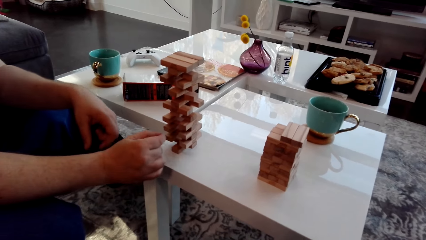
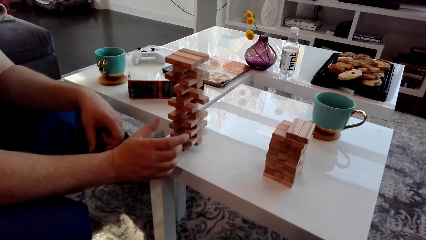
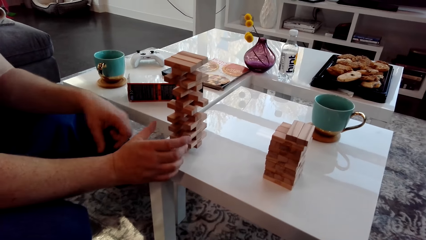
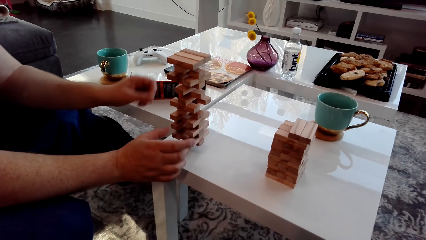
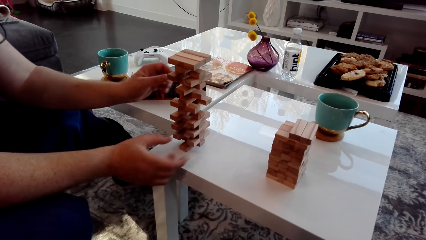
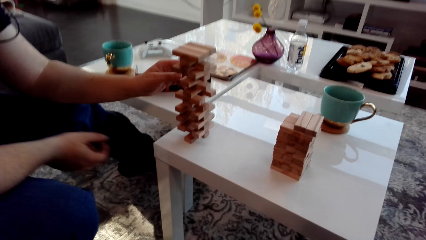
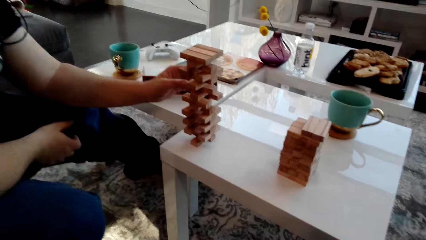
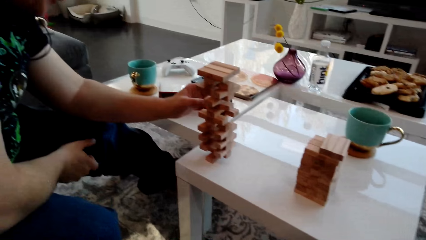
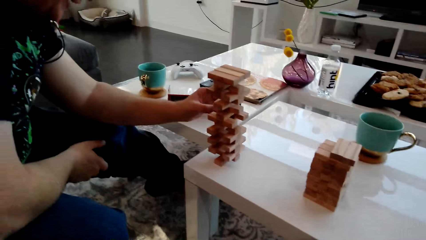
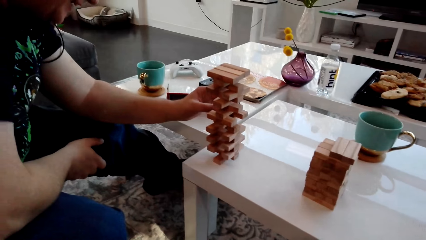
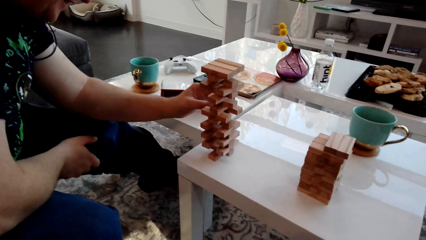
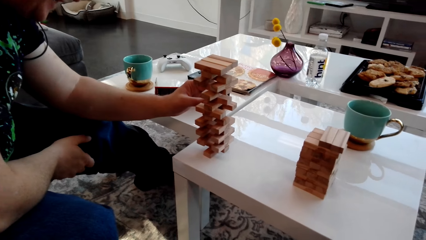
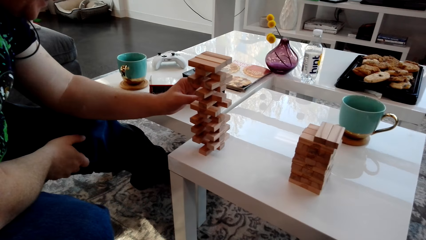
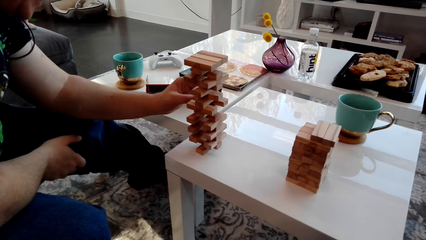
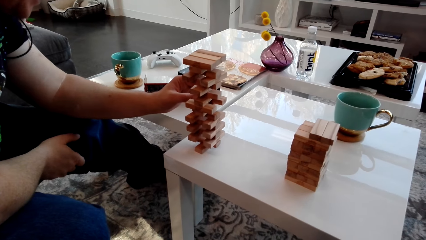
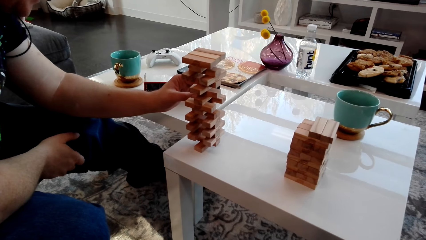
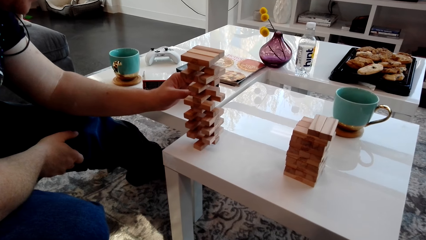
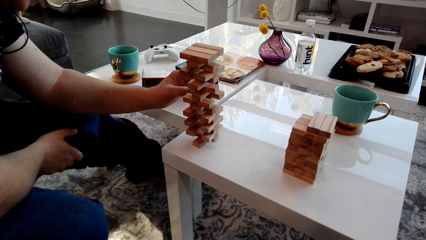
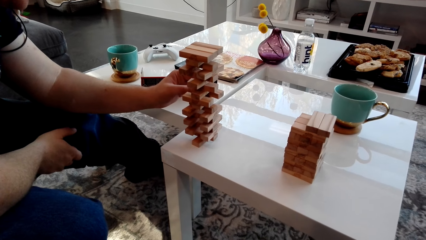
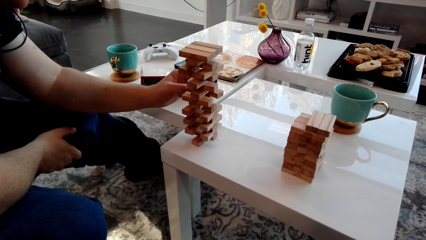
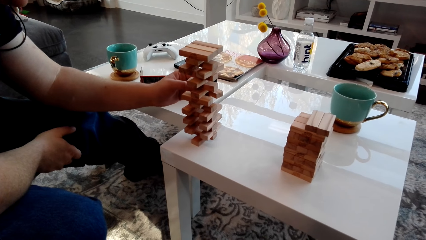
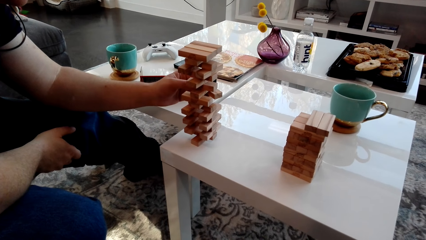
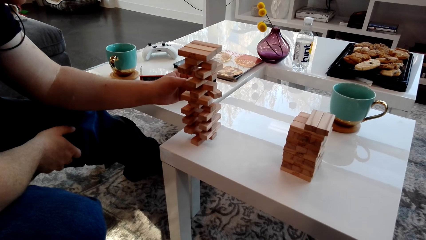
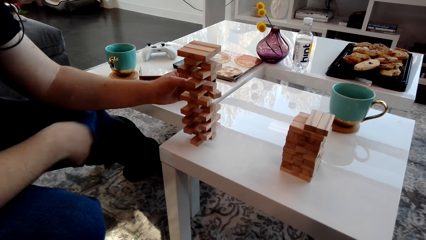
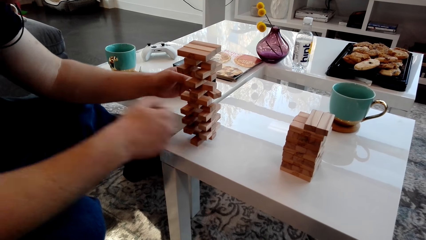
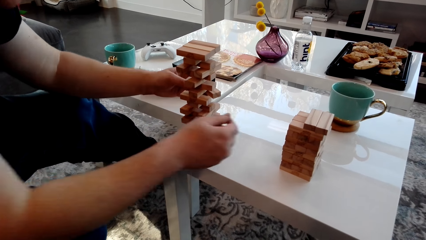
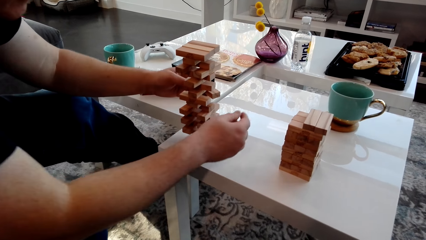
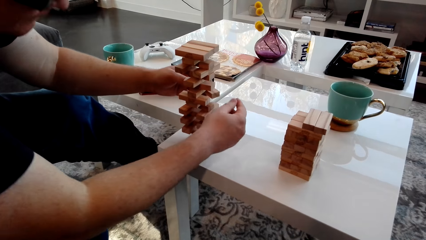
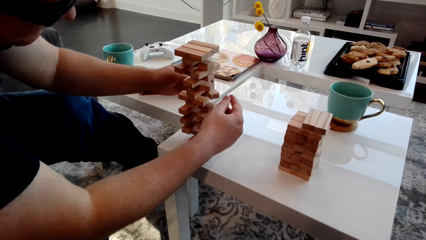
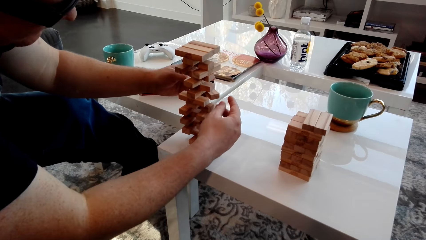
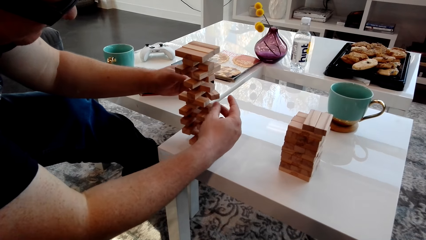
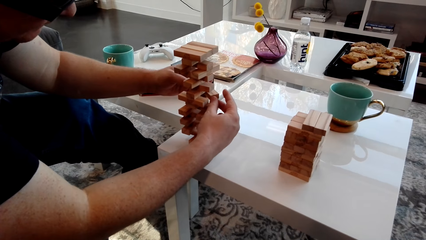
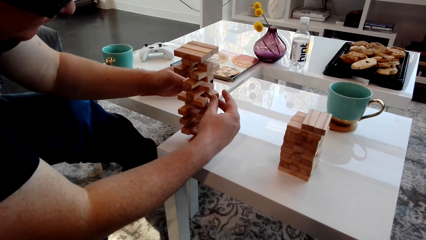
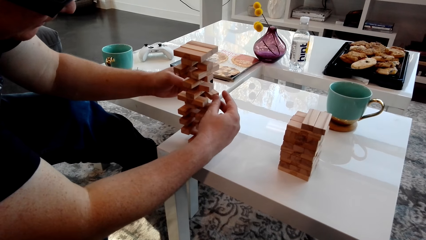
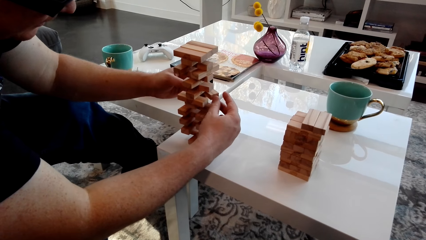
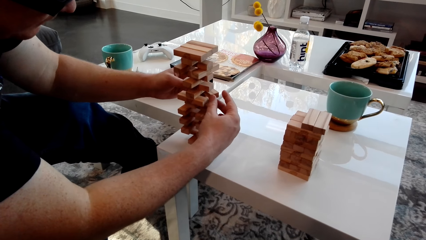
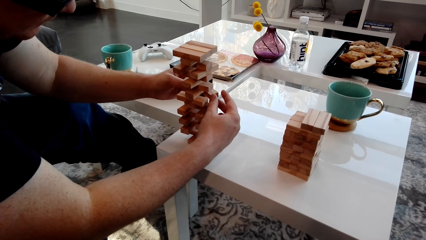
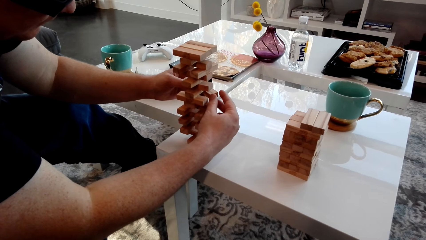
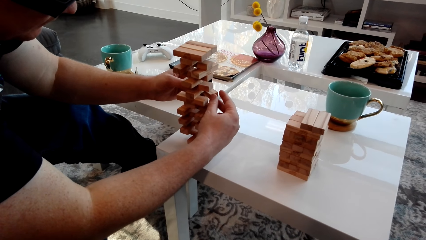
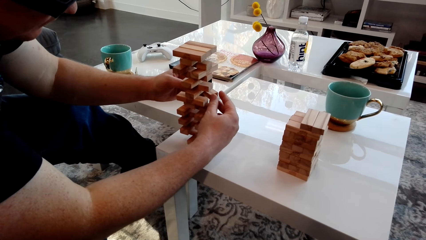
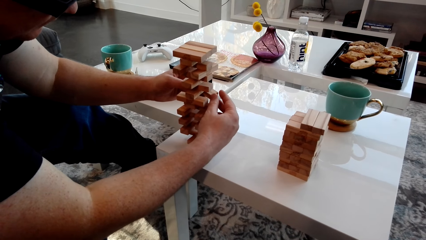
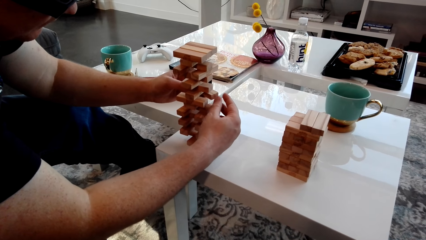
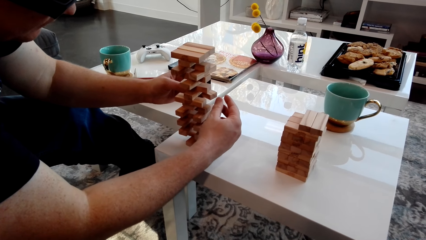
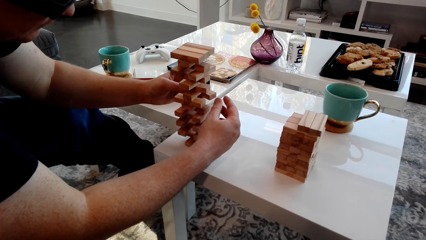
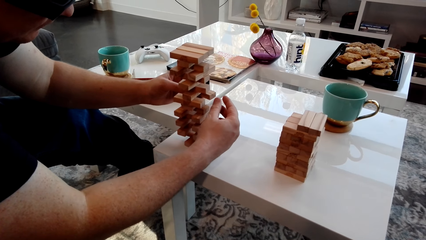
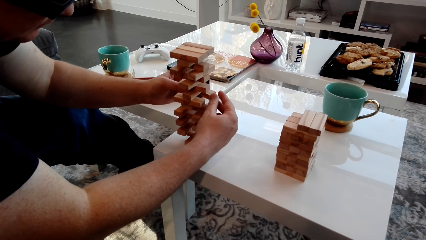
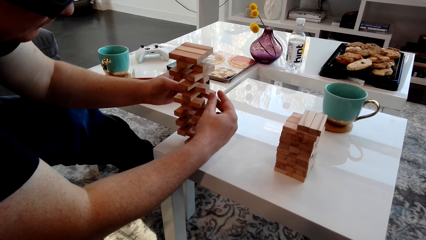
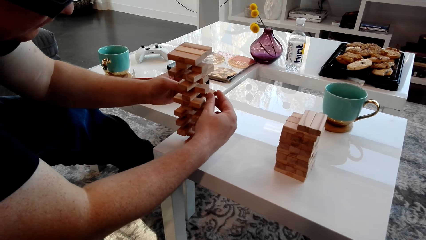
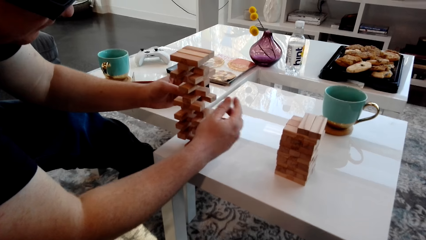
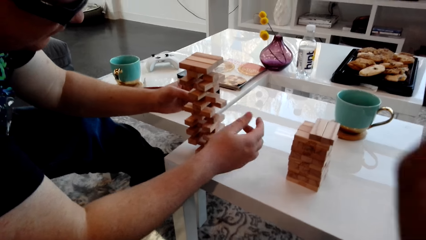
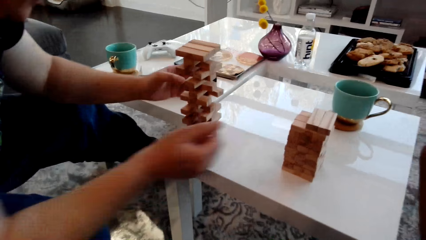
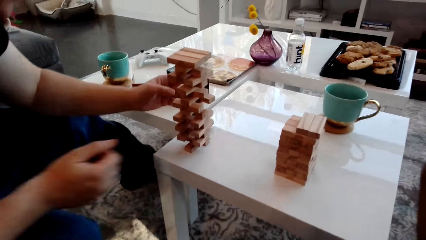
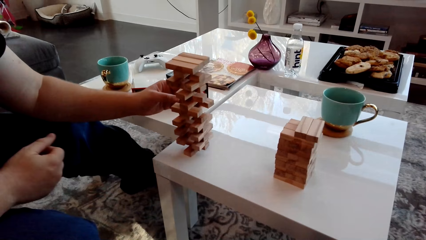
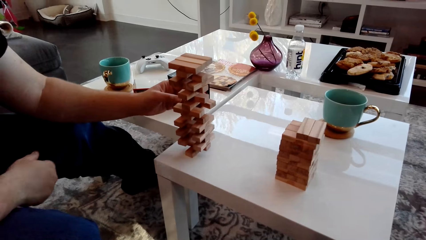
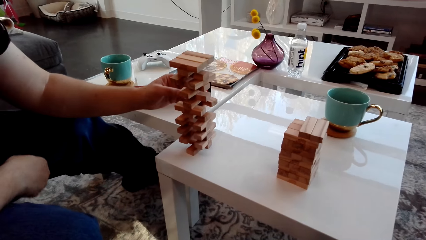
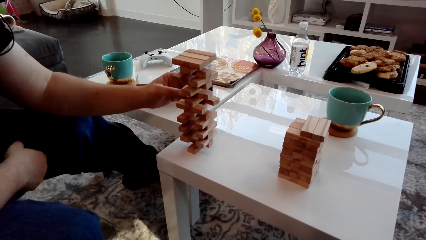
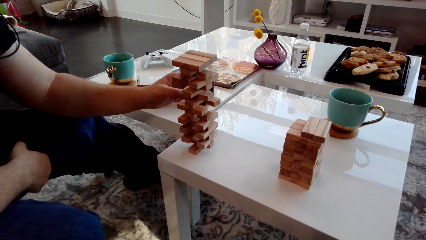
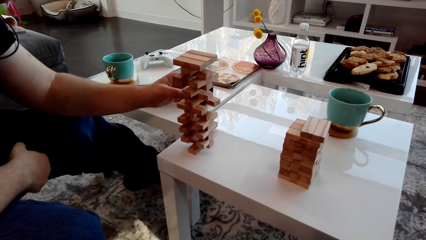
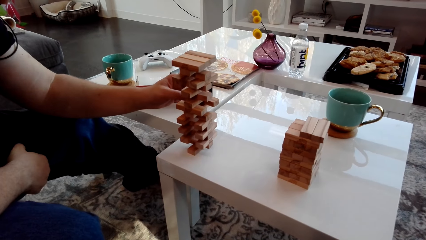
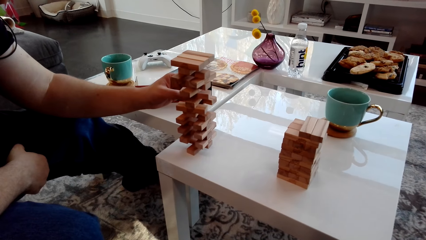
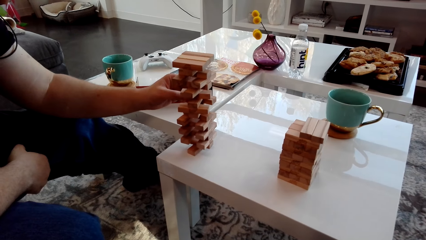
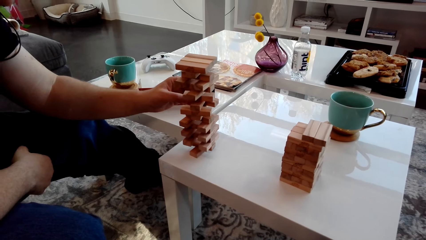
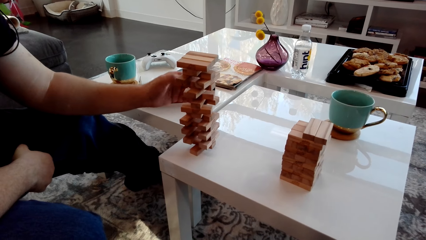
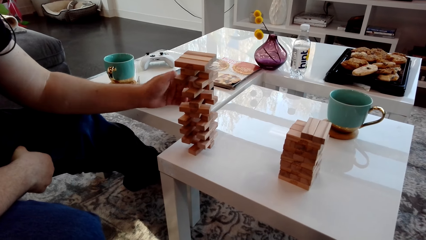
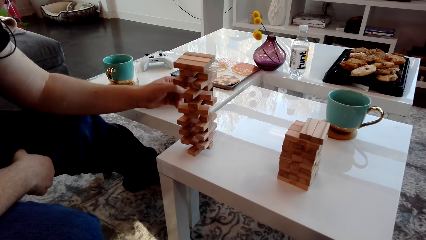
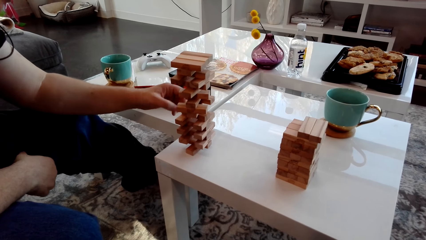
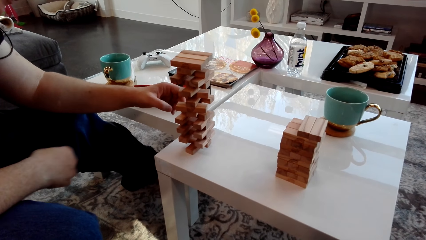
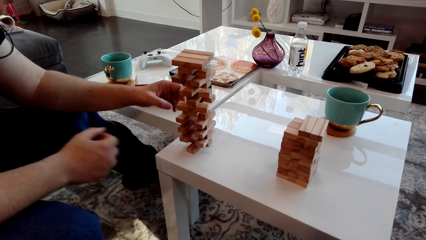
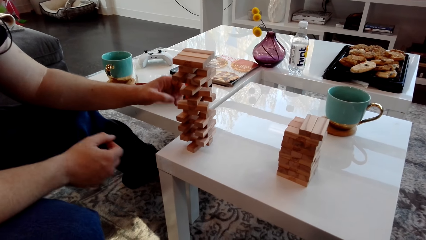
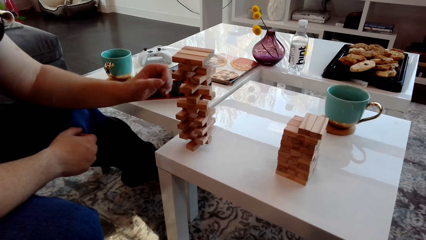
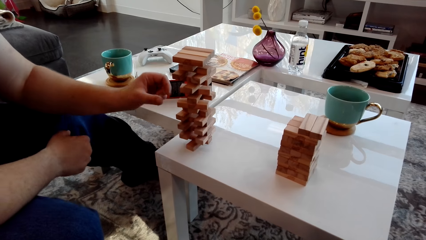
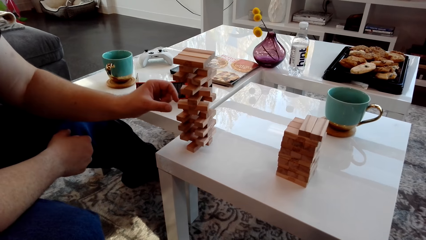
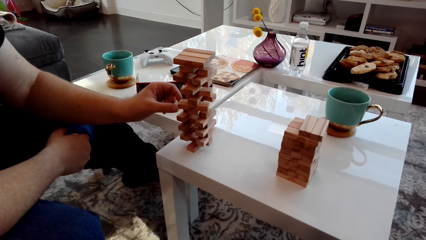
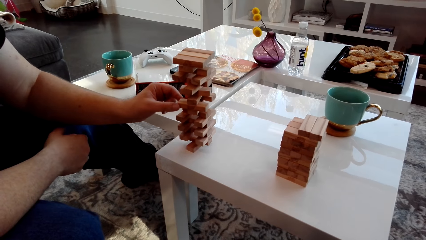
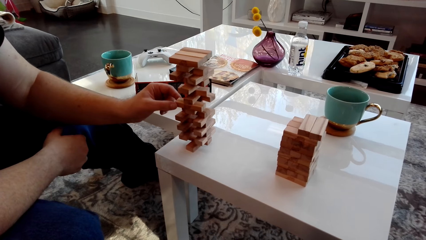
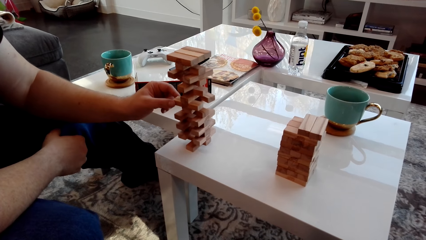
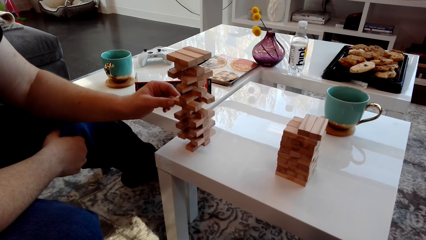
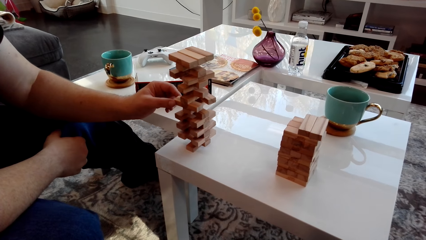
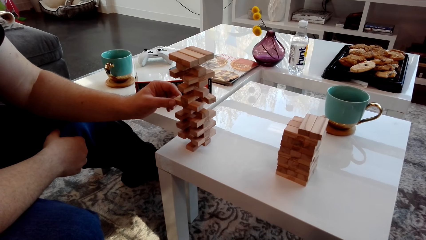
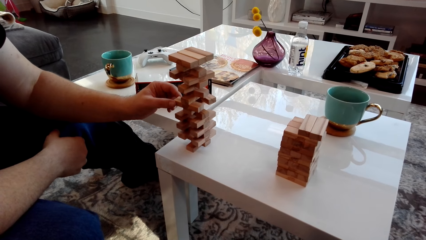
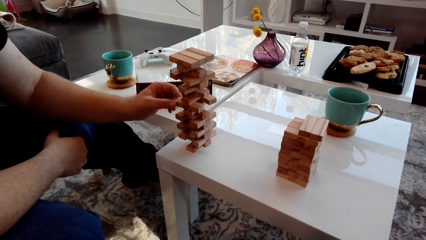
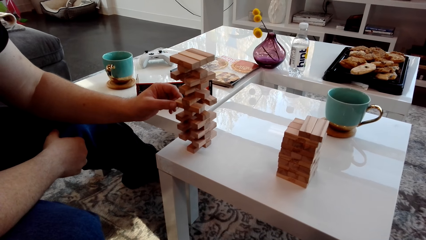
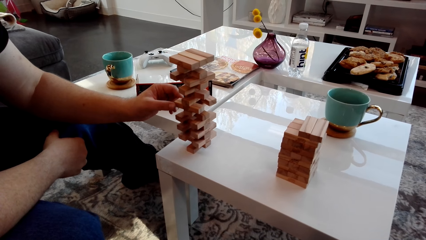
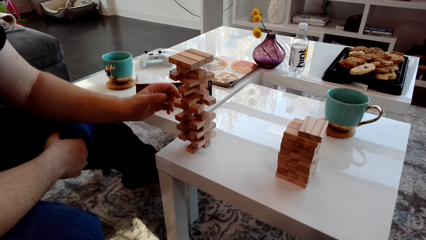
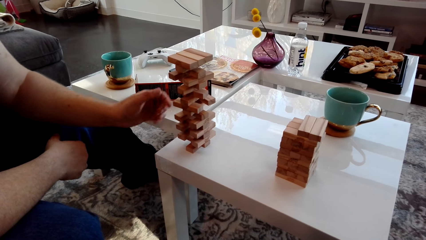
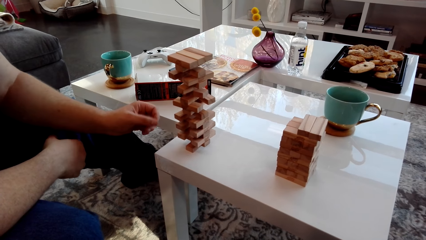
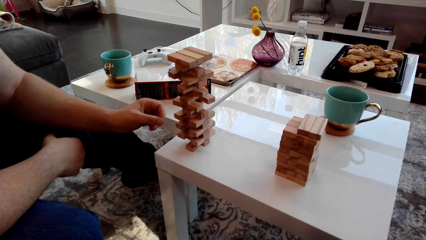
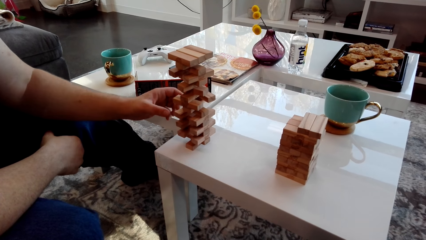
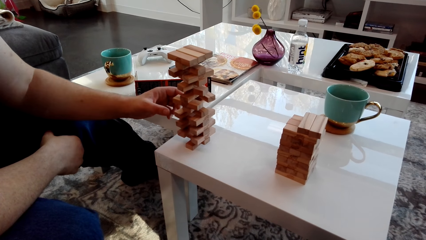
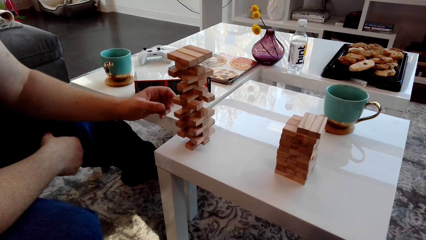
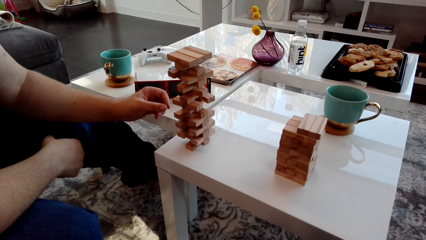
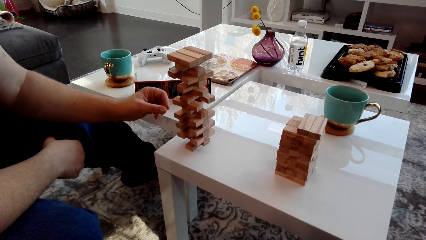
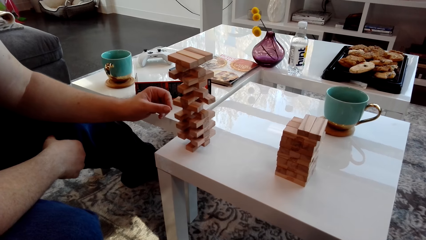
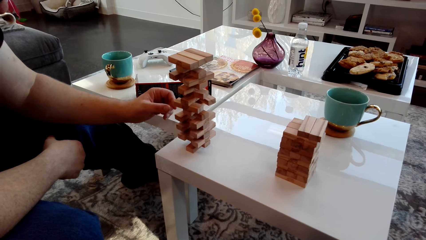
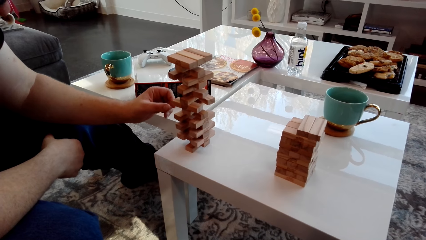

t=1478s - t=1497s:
A man speaks to the camera wearer and pulls the wooden blocks. The man laughs. The man touches a block. The man sighs. The man turns the blocks.
